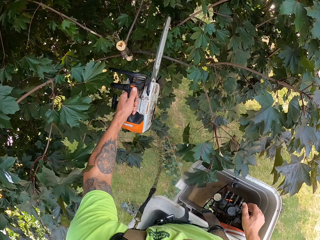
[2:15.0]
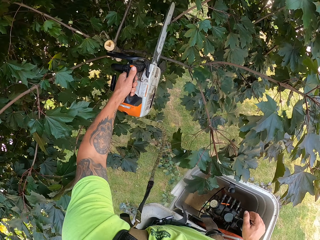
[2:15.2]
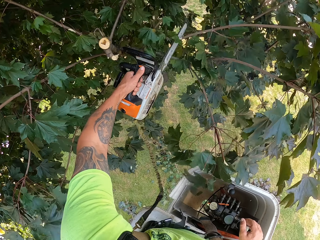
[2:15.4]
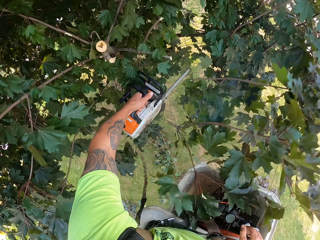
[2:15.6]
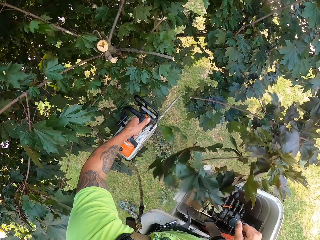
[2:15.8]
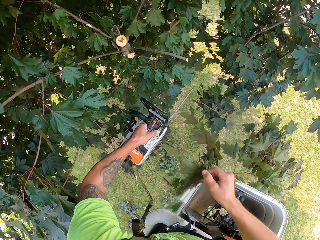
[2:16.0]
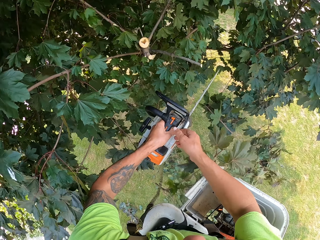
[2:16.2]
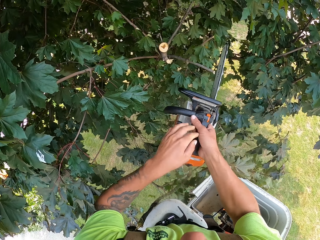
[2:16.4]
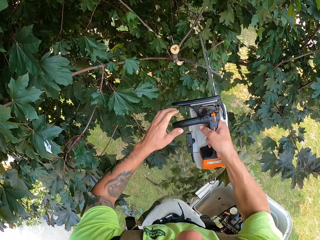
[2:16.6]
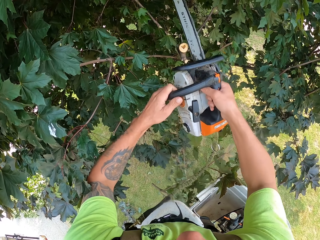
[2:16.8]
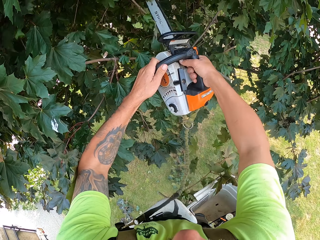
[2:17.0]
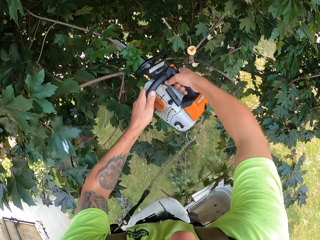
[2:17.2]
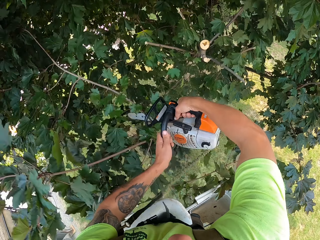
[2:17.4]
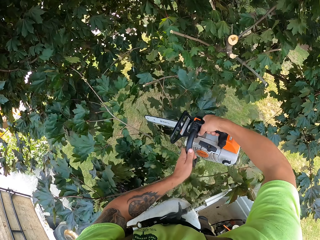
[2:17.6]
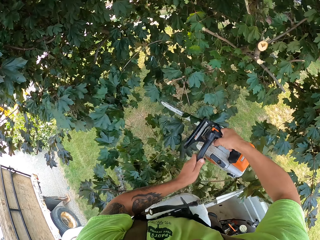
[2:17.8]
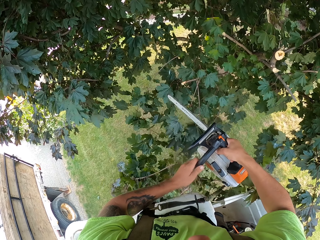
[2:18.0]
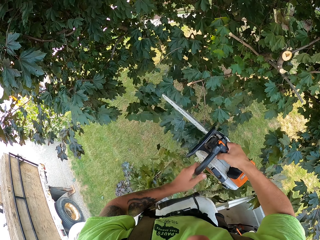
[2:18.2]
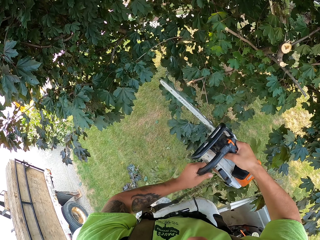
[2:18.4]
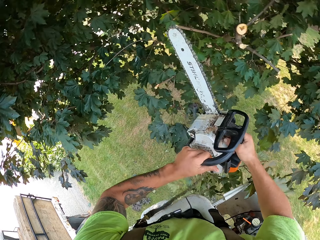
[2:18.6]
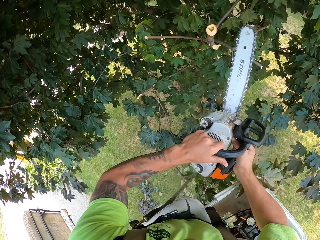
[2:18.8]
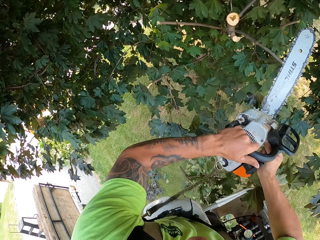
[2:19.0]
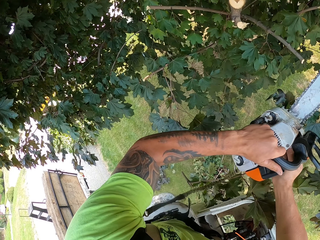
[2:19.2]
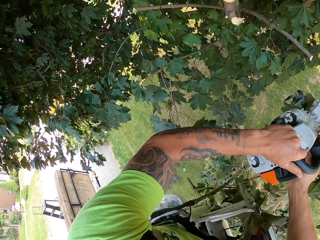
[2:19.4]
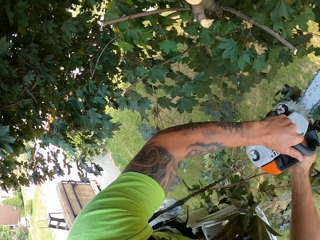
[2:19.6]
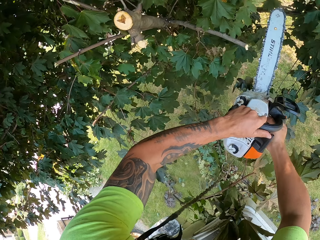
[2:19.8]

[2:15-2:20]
The camera wearer cuts branches from the tree with the chain saw in his left hand. He passes the chain saw from his left hand to his right hand, holds the chain saw with both hands, and cuts the branches from the tree with the chain saw in both hands.

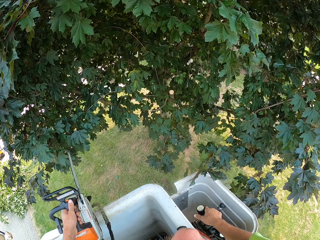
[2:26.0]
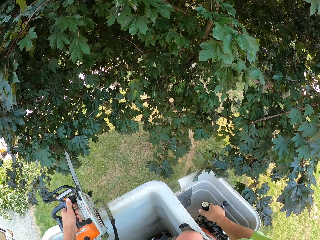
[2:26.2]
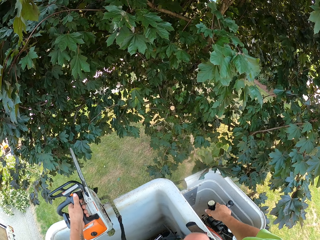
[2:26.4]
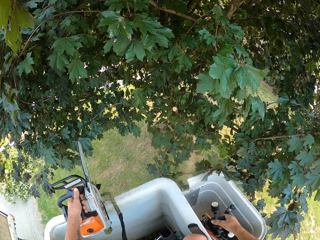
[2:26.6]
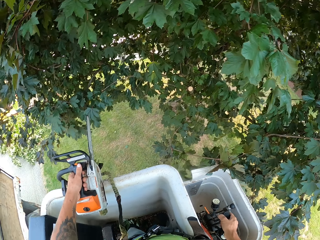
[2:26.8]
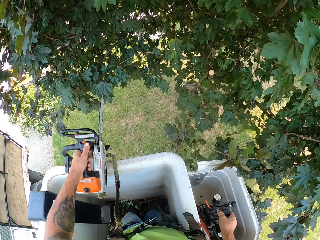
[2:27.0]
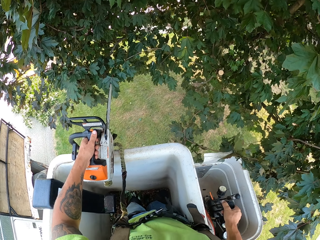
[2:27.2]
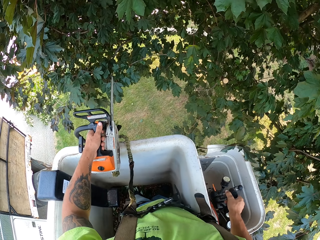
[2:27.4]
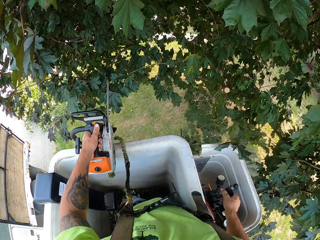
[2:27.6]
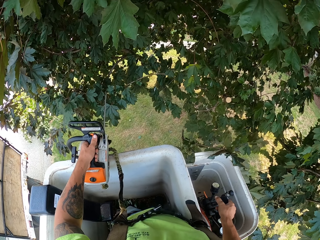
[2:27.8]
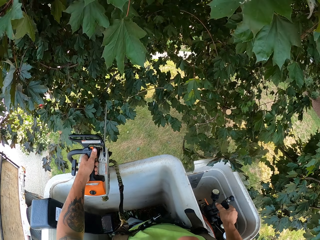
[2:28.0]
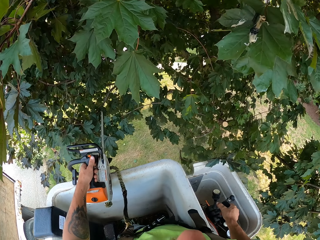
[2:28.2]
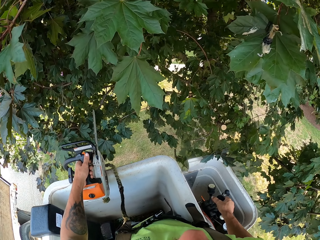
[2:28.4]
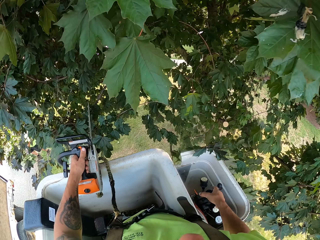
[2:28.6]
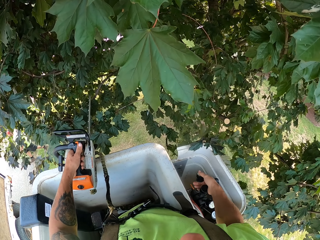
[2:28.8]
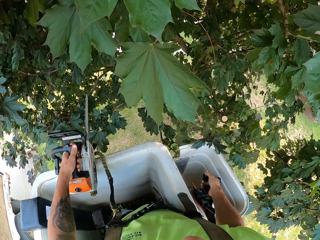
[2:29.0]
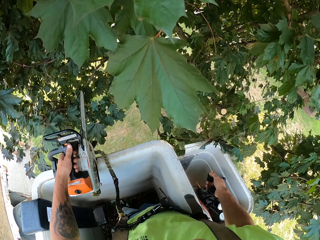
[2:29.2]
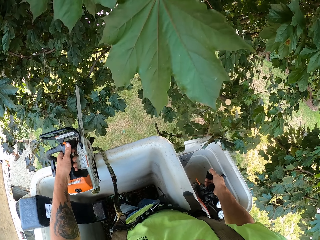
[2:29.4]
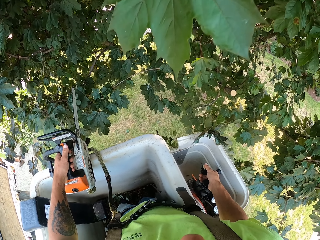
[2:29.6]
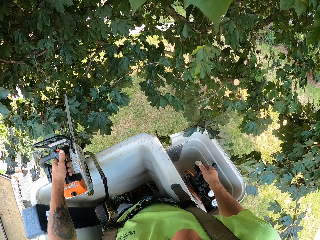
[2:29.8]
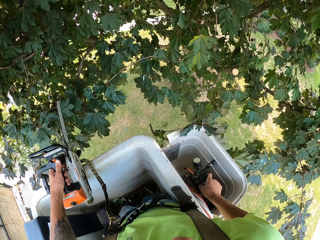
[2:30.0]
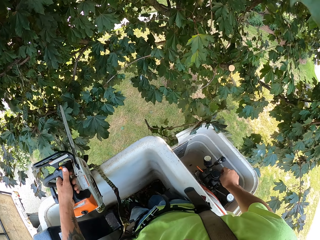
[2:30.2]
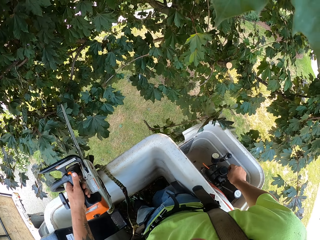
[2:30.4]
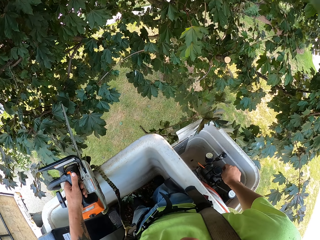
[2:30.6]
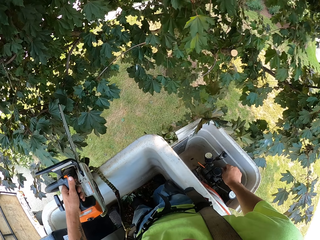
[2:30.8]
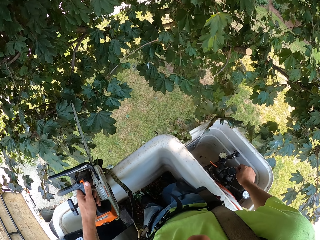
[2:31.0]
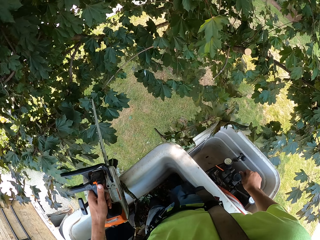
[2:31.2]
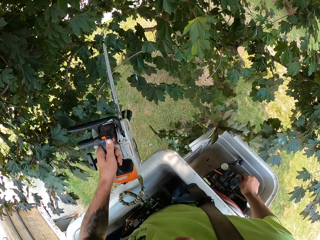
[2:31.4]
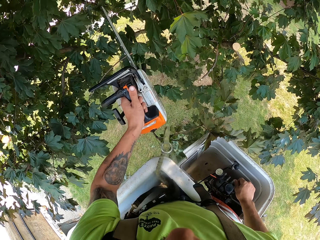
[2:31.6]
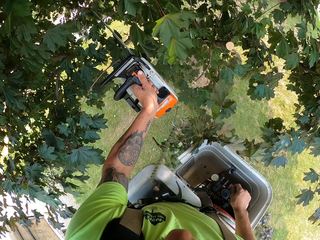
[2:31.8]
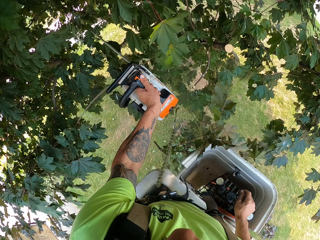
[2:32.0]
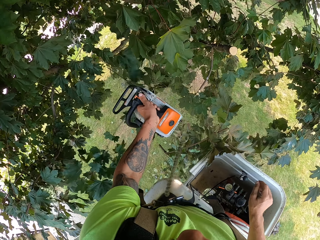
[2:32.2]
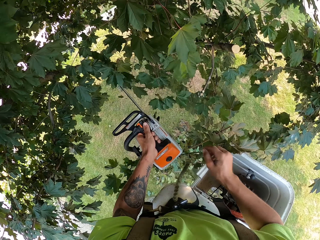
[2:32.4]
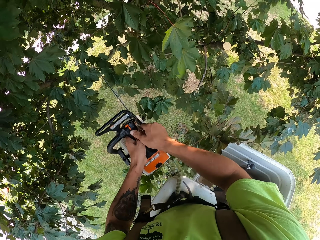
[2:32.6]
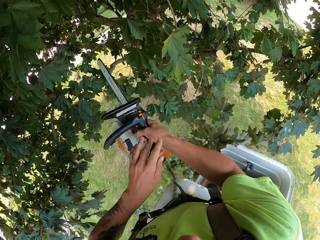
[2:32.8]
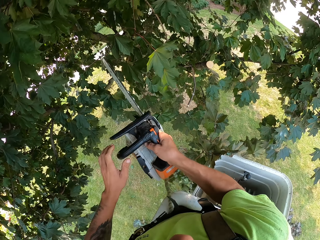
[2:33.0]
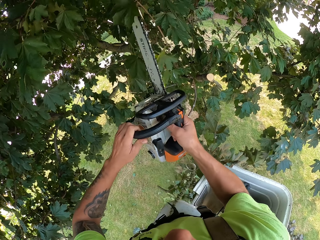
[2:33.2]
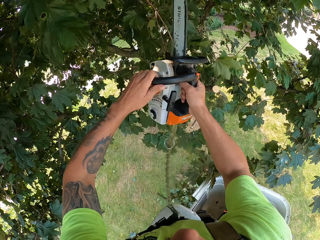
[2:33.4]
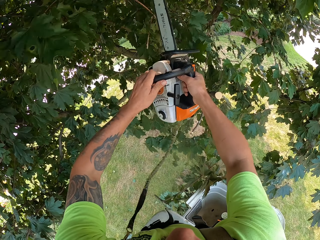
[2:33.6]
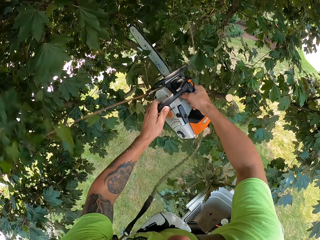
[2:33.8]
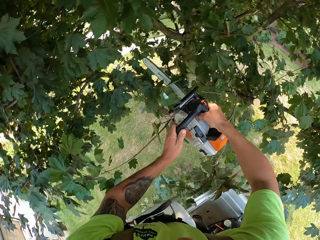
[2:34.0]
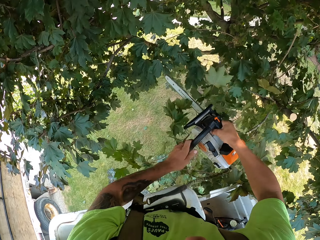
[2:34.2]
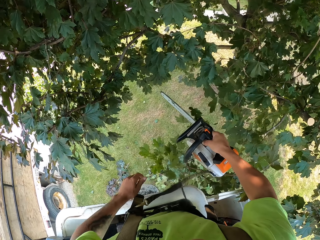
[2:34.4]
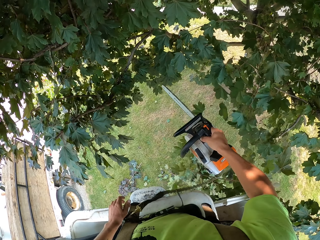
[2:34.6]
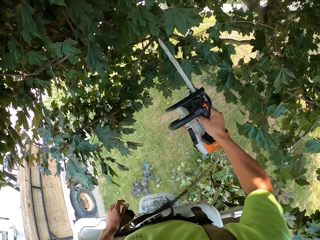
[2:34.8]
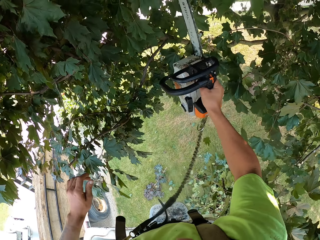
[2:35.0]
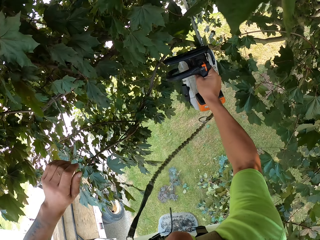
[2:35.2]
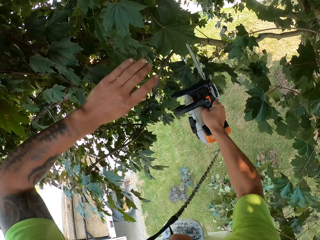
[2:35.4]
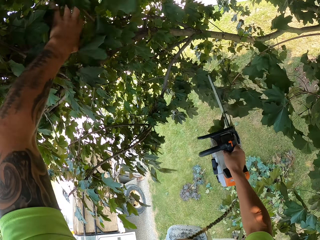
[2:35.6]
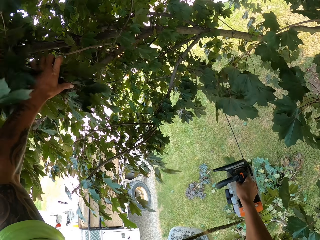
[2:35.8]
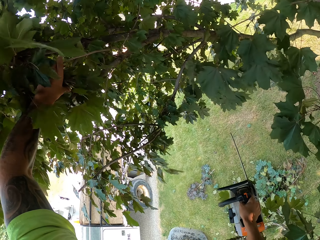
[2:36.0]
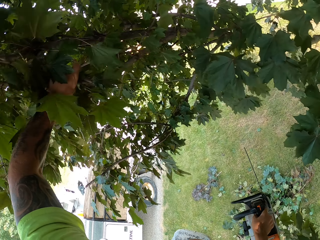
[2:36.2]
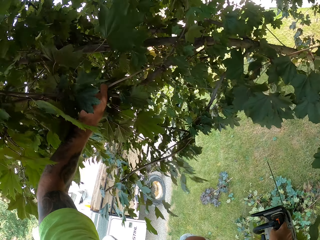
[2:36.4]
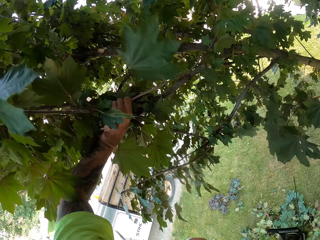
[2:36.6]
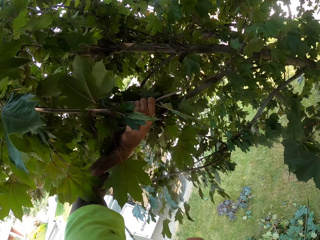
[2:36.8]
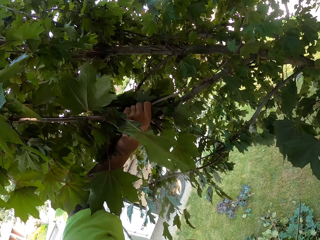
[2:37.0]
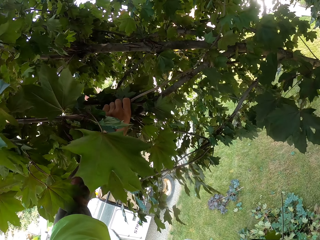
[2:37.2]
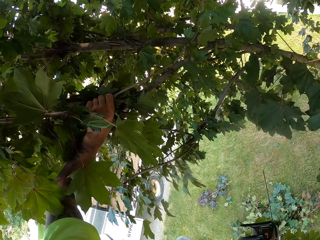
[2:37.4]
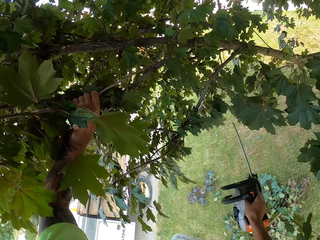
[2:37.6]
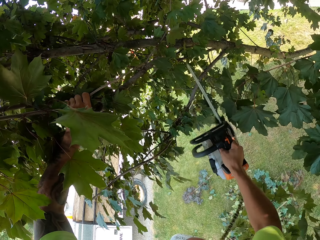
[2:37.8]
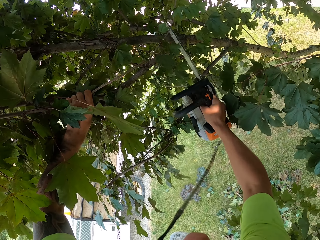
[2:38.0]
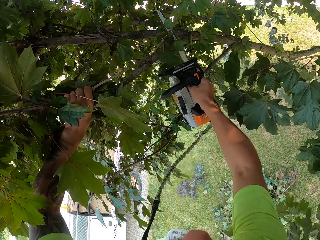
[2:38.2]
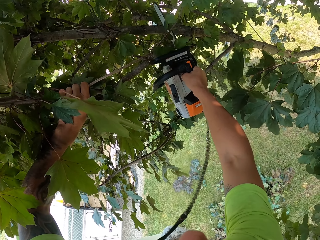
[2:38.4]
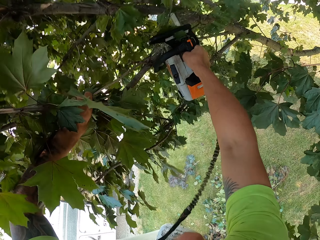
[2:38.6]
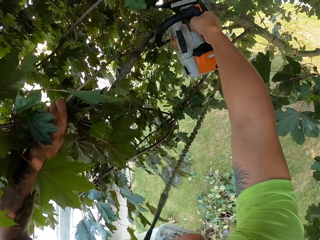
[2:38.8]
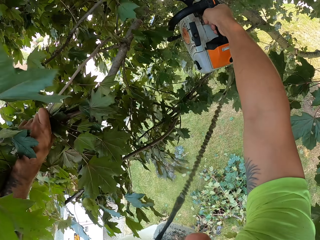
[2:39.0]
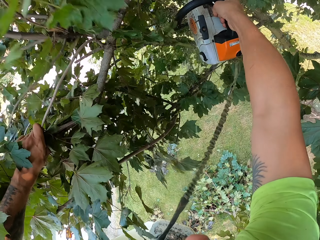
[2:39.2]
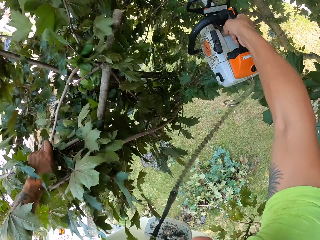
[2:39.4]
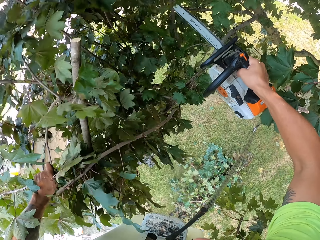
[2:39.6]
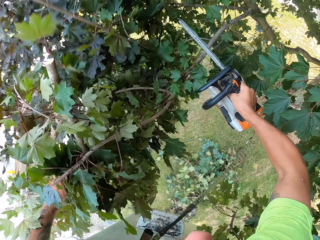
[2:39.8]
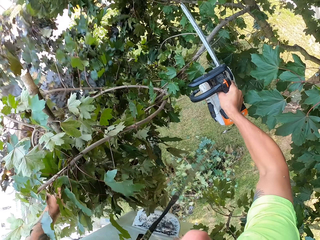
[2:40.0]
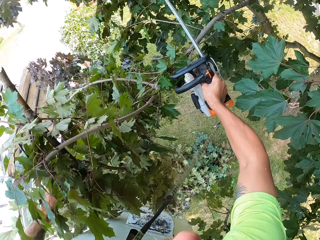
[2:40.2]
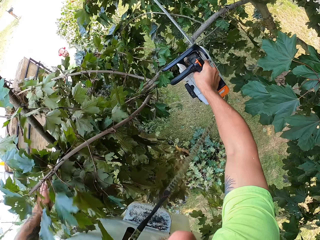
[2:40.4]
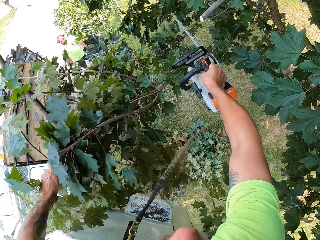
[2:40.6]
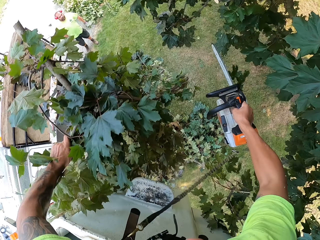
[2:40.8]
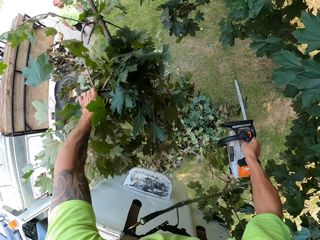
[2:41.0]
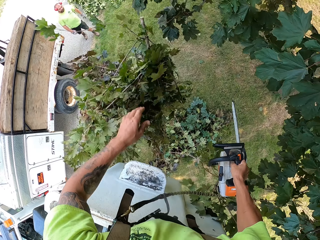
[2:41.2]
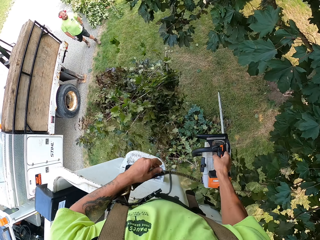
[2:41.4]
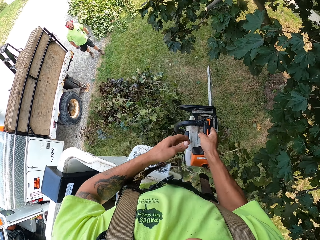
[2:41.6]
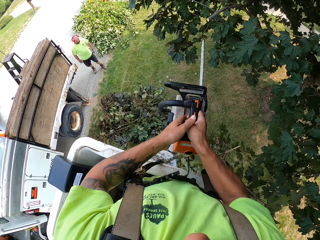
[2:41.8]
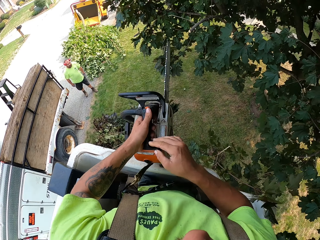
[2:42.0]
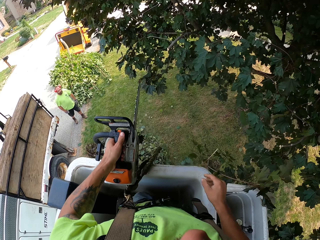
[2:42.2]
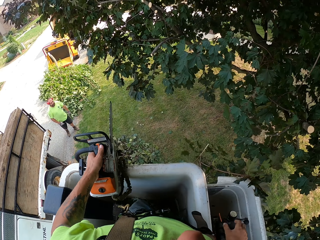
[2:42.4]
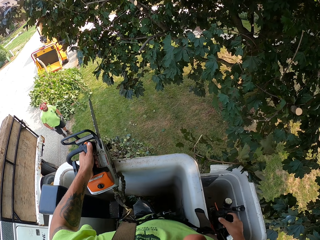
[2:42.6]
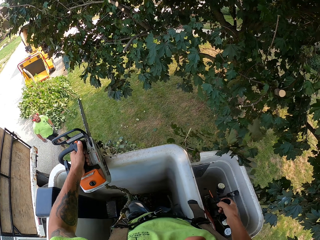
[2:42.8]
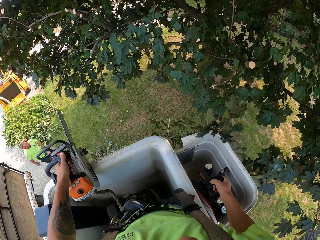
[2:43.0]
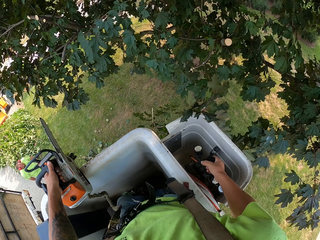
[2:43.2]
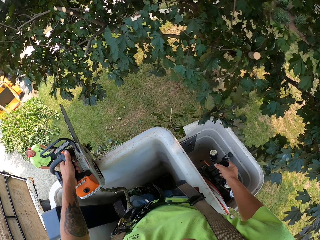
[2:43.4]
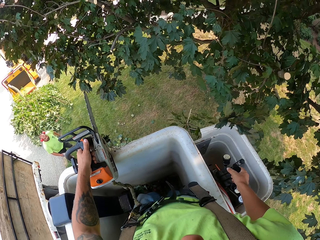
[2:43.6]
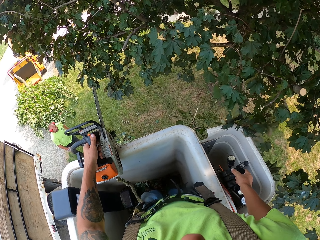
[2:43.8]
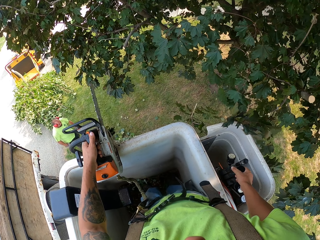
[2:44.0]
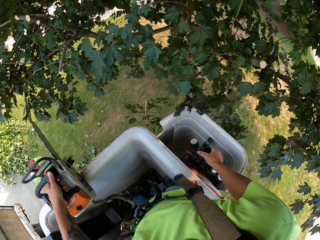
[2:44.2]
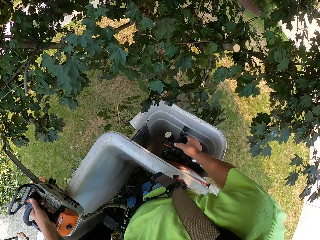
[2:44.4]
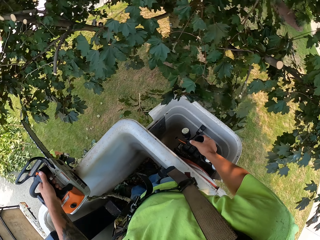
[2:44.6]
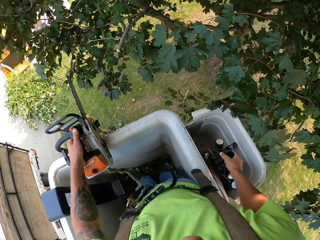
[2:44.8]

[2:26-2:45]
The camera wearer moves up in the bucket. He cuts a branch from the tree with the chain saw in his left hand. He passes the chain saw from his left hand to his right hand, holds the chain saw with both hands, and cuts a branch from the tree with the chain saw in both hands. He adjusts branches on the tree with his left hand. He touches a branch. He cuts branches from the tree with the chain saw in his right hand. He drops the branches on the ground with his left hand. He passes the chain saw from his right hand to his left hand and places the chain saw on the boom lift with his left hand. He operates the controls of the boom lift with his right hand. He presses a button inside the bucket.
